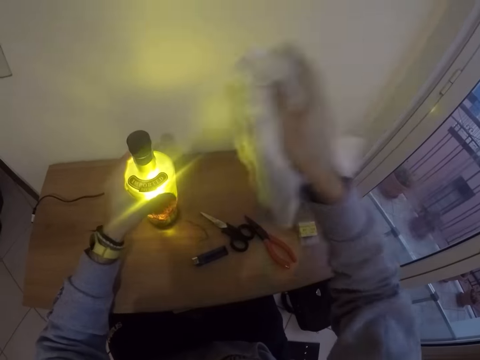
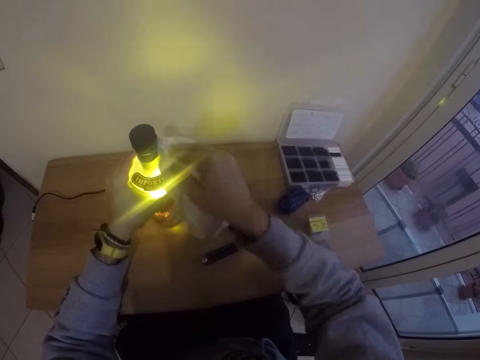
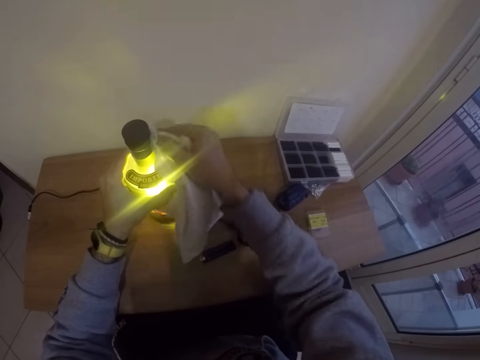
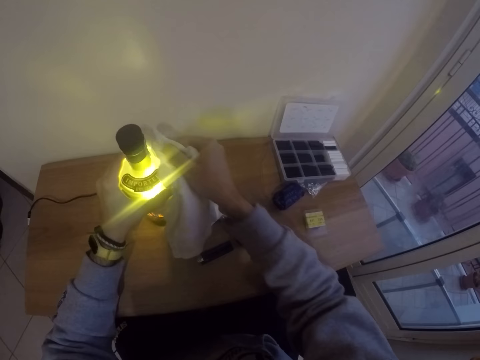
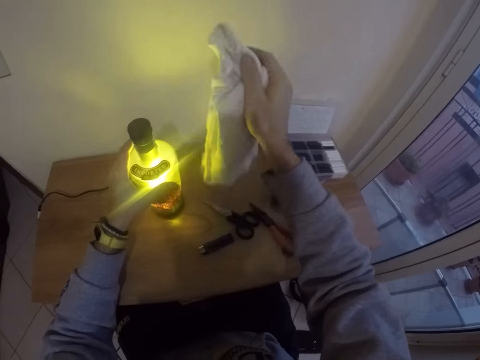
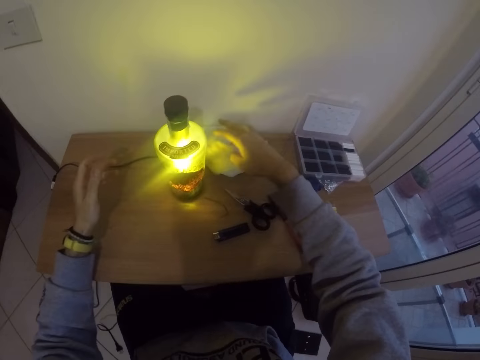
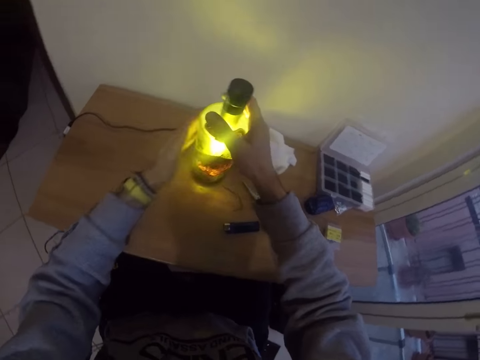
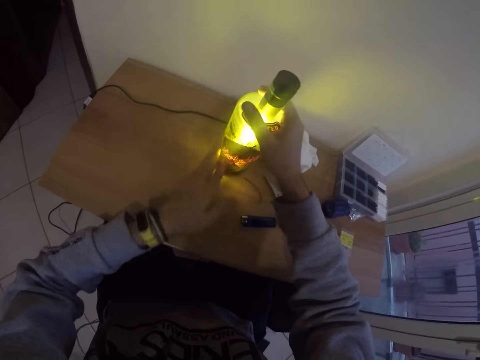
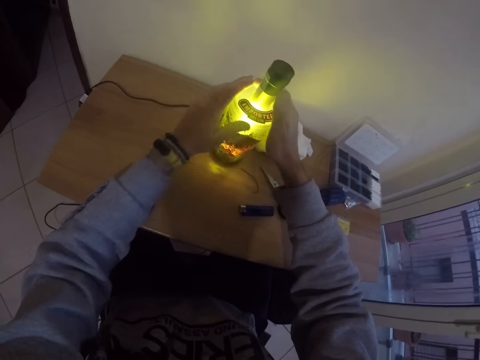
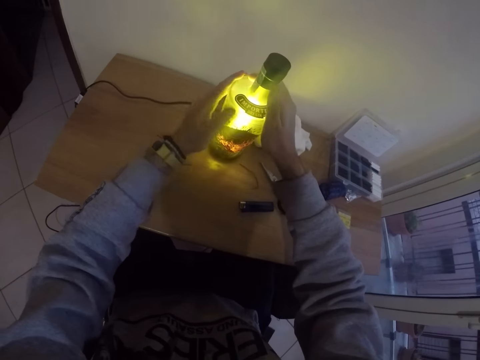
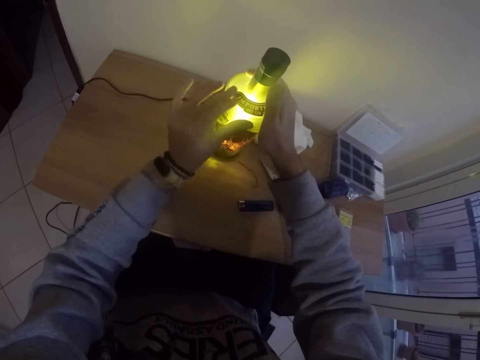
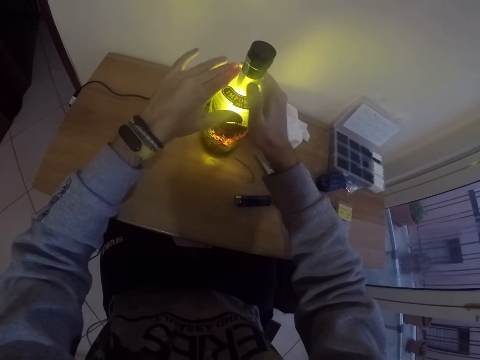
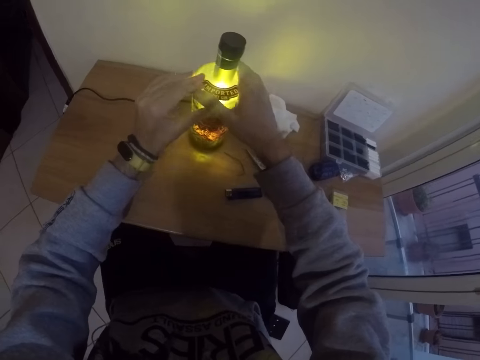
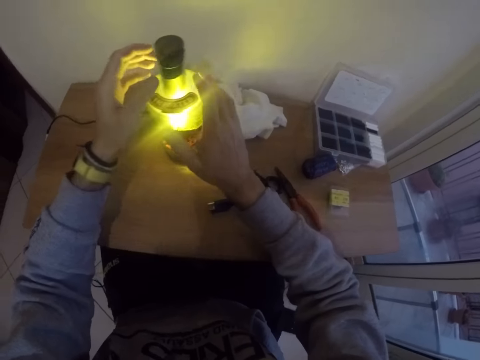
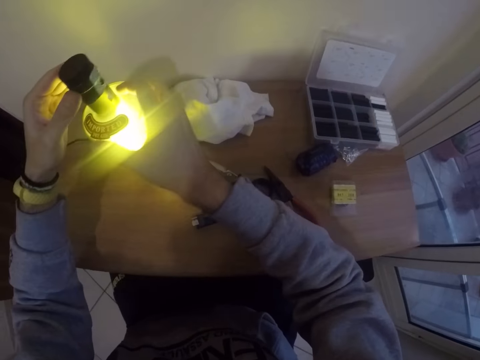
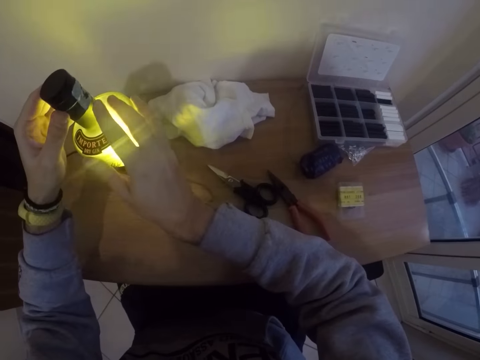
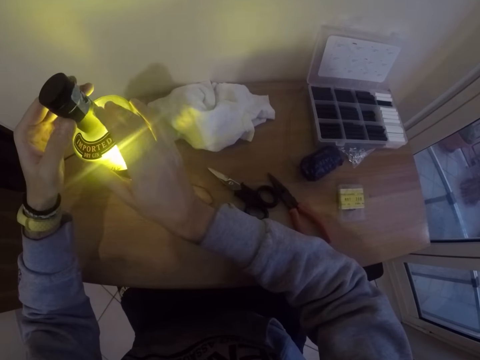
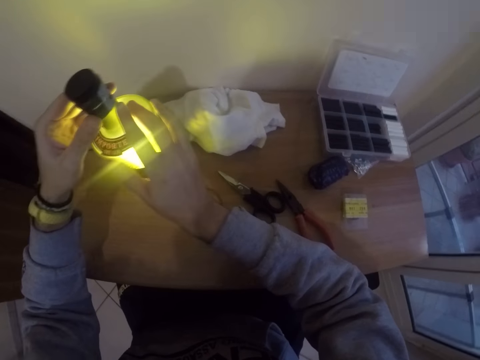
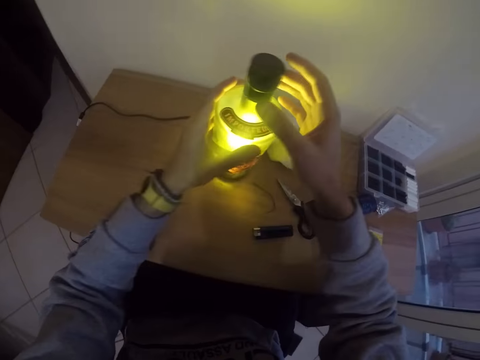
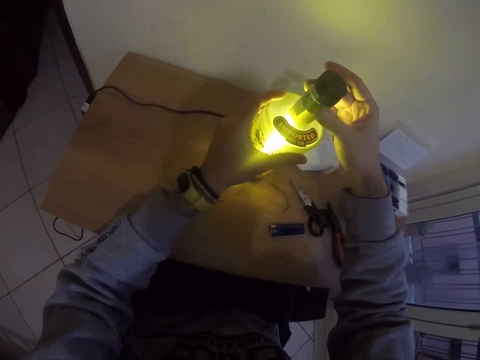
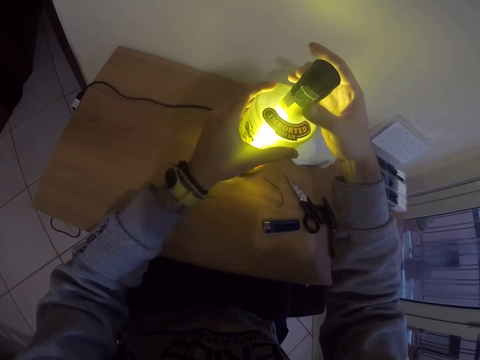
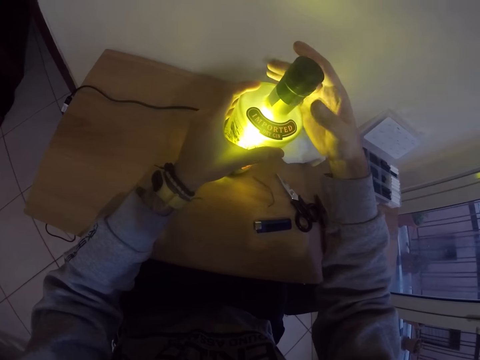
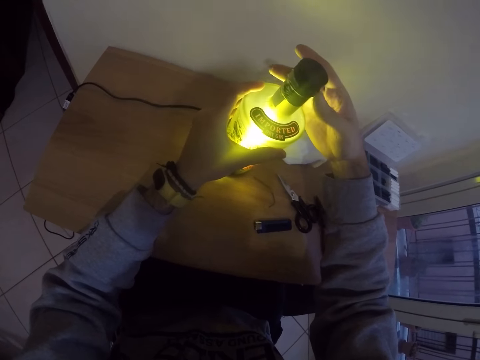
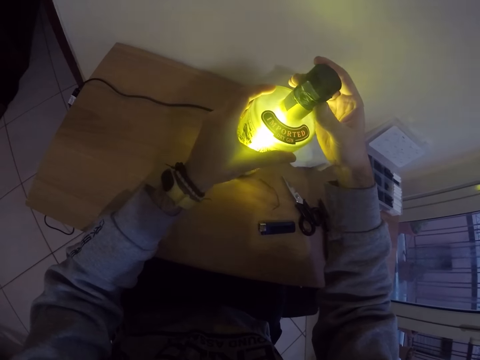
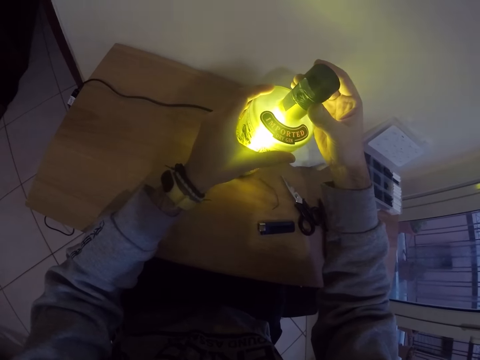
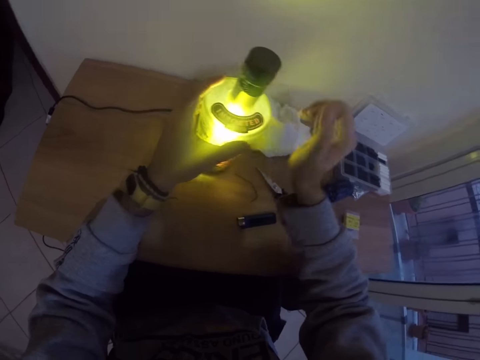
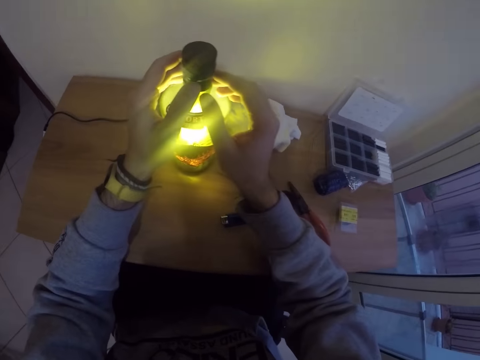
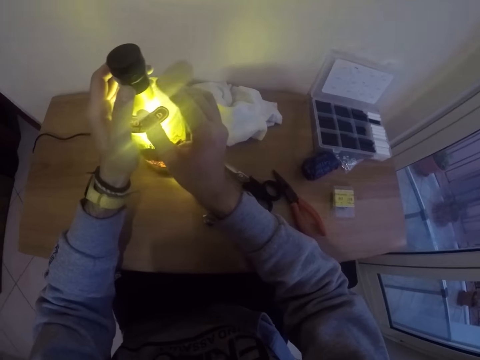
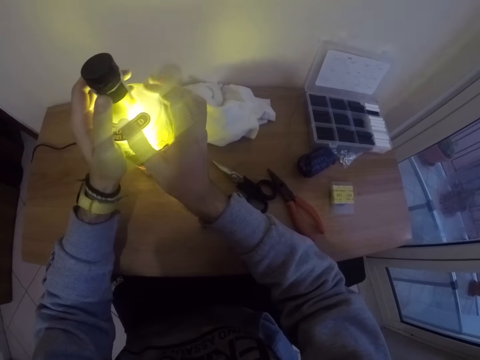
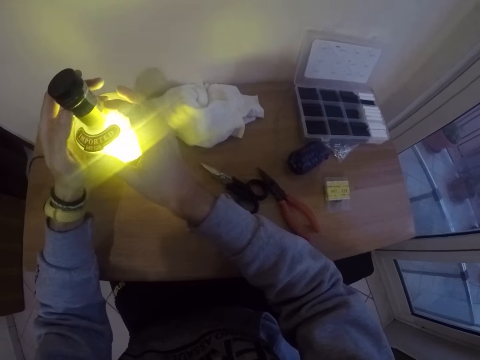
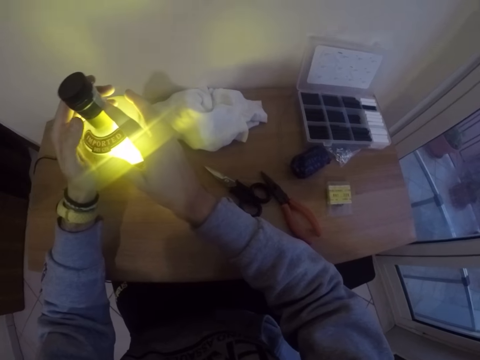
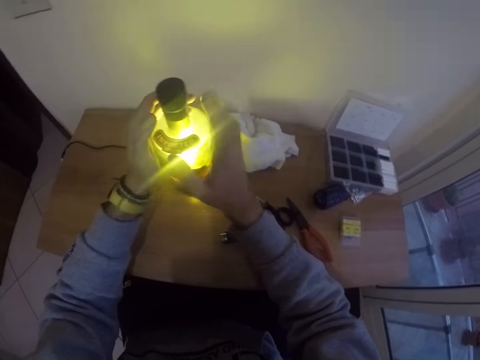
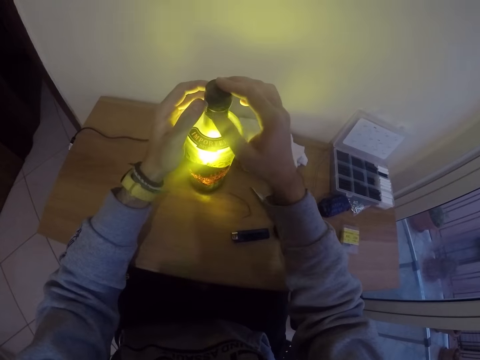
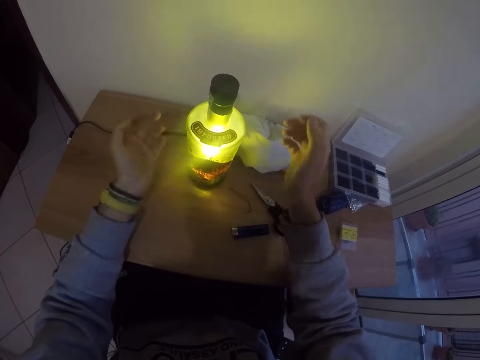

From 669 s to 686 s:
The camera wearer cleans the bottle lamp with the towel in his right hand. He drops the towel in his right hand on the table. He holds the lamp to the table with his right hand. He brushes the bottle lamp with his left palm. He touches the bottle lamp. He turns the cover of the bottle lamp with his left hand. He turns the cover of the bottle lamp with his right hand. He opens the bottle lamp. He sets the cover of the bottle lamp with both hands. He examines the bottle lamp.

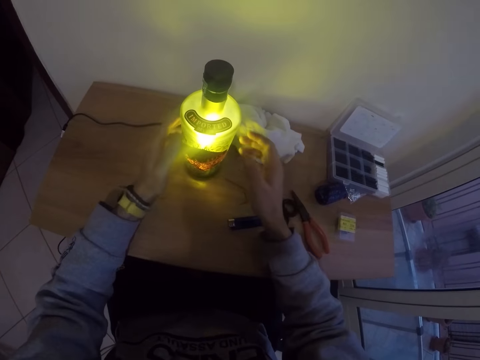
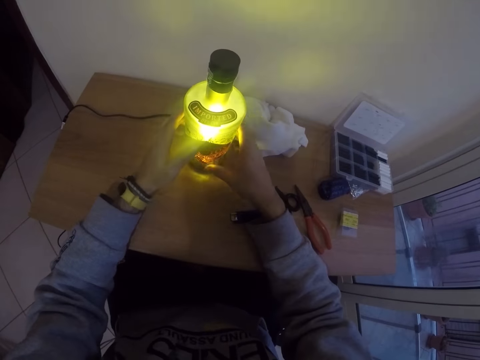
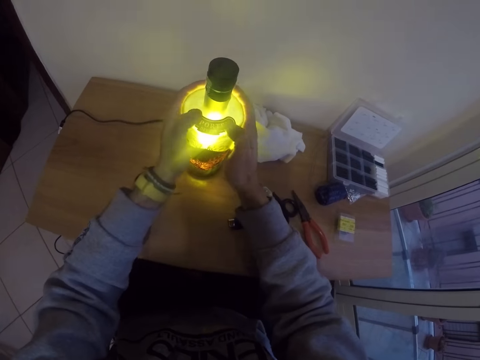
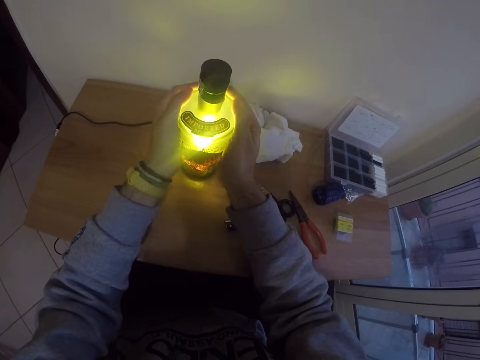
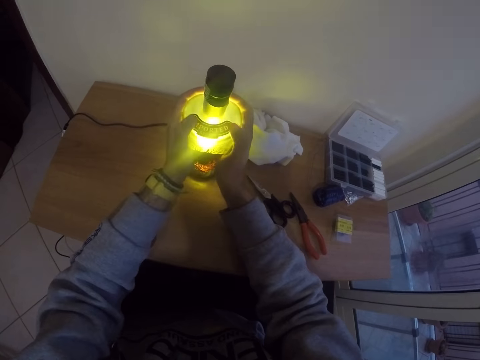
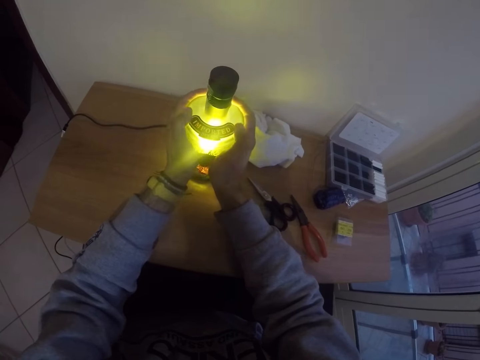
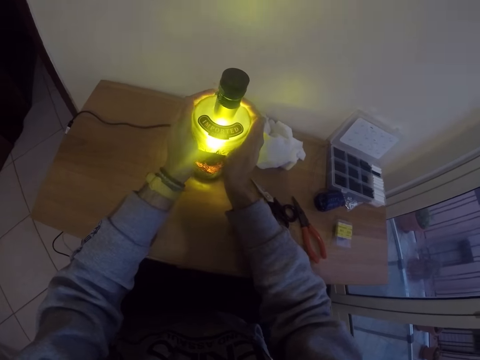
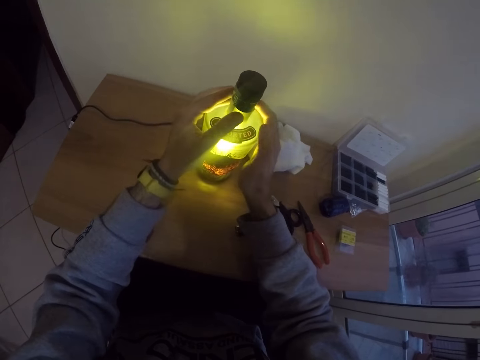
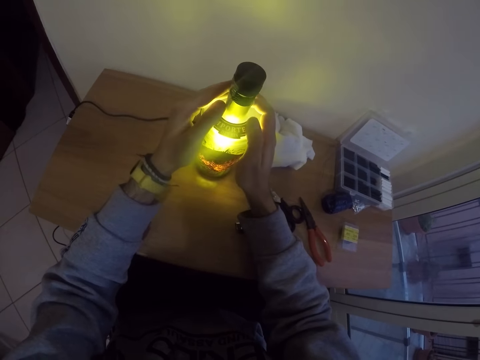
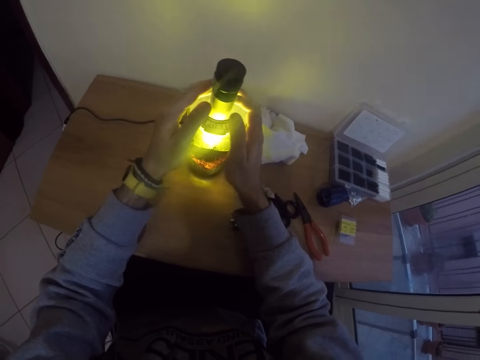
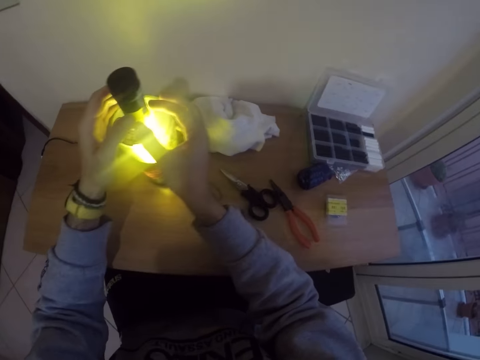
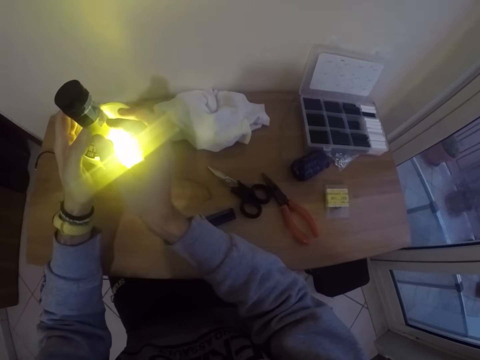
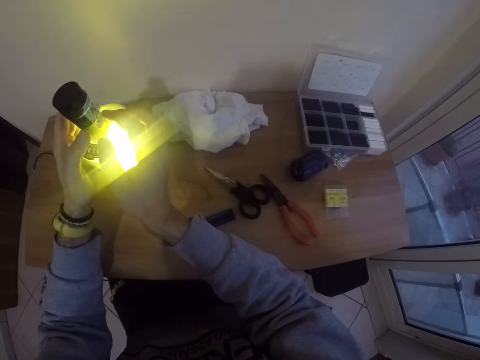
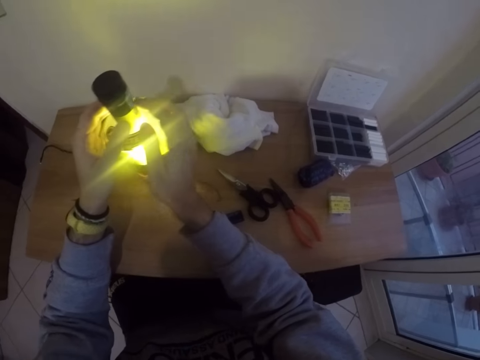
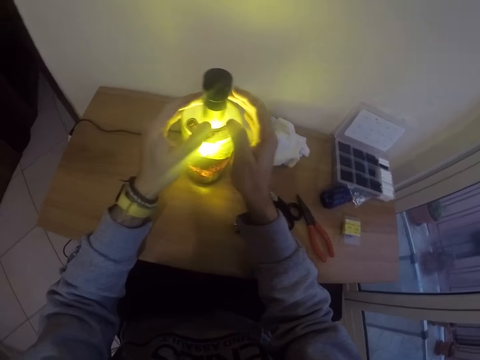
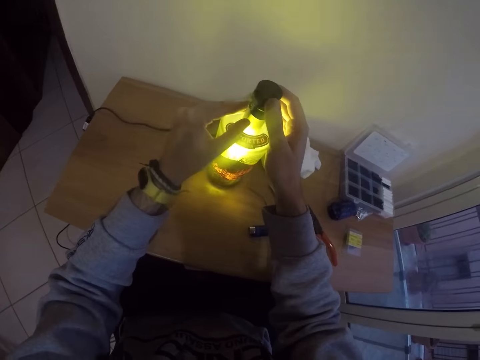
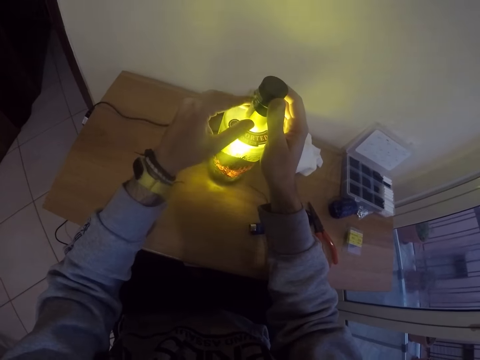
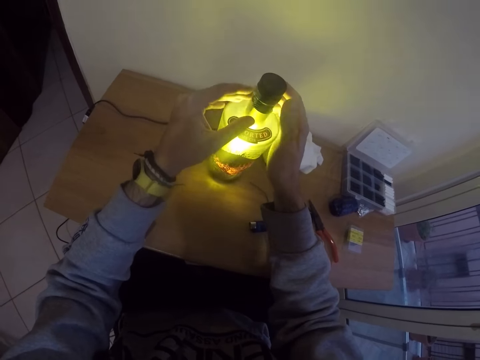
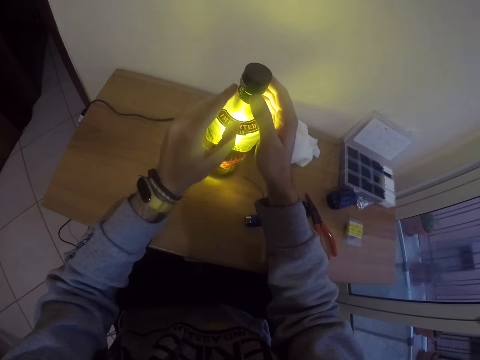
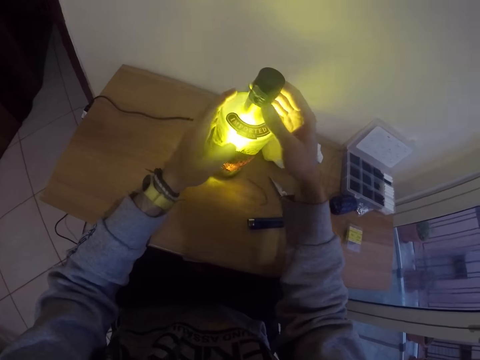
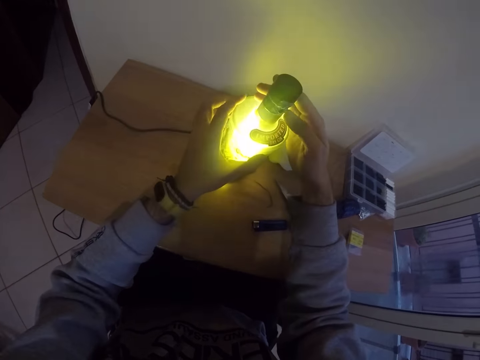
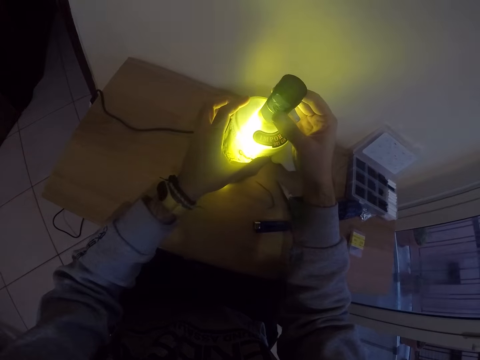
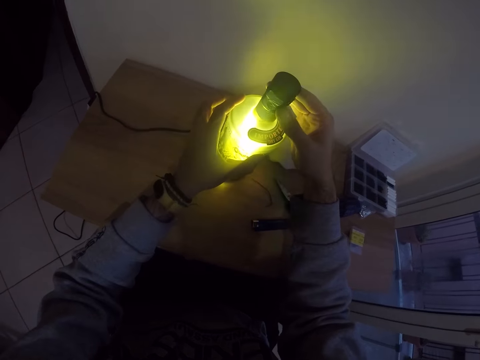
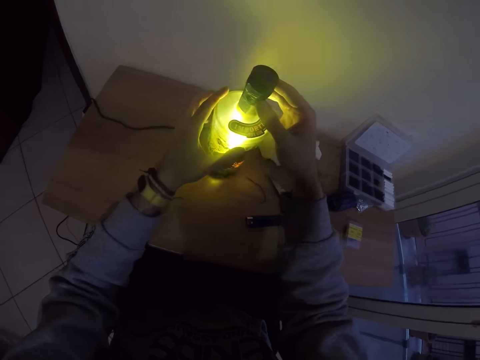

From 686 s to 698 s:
The camera wearer cleans the bottle lamp with both hands. He tightens the cover of the bottle lamp with both hands.
